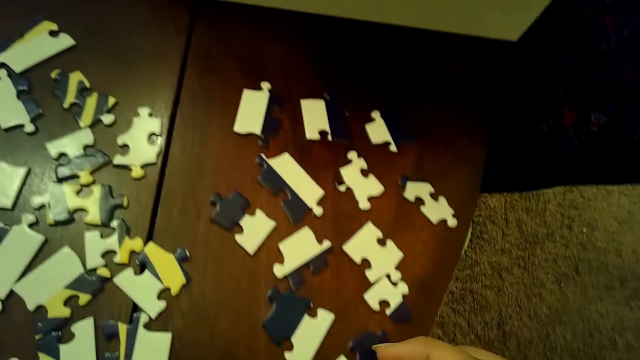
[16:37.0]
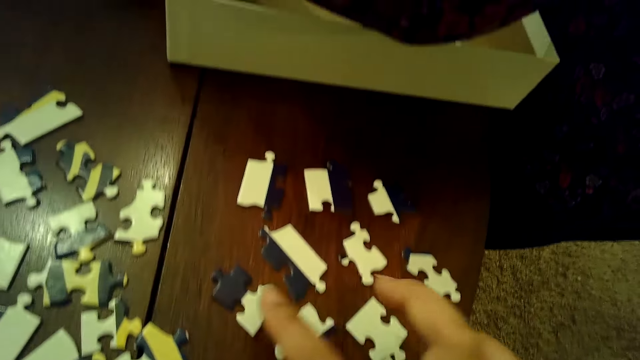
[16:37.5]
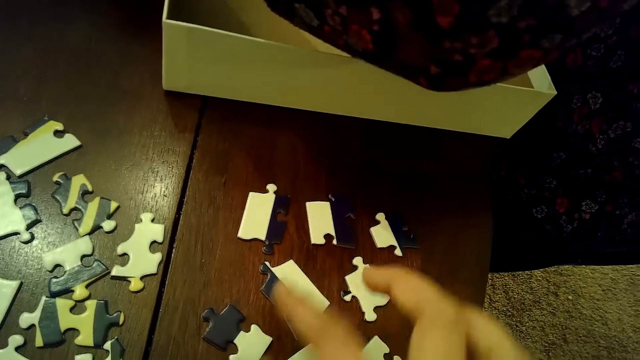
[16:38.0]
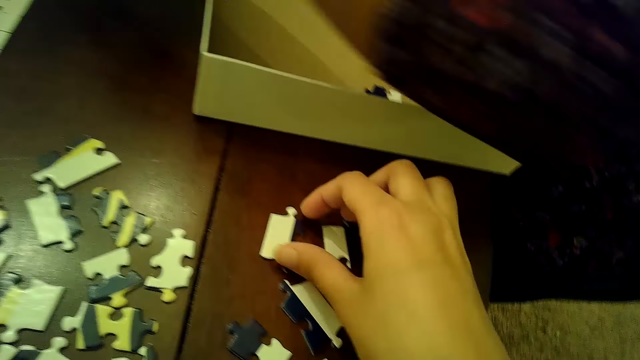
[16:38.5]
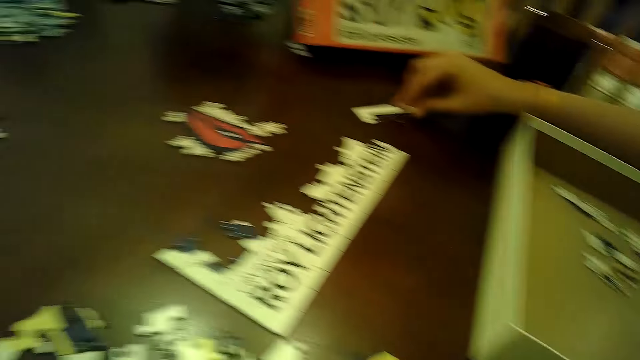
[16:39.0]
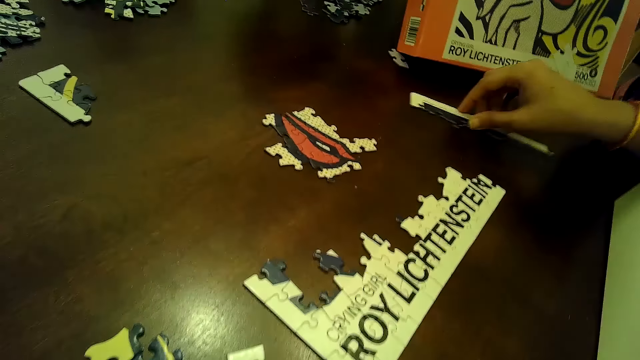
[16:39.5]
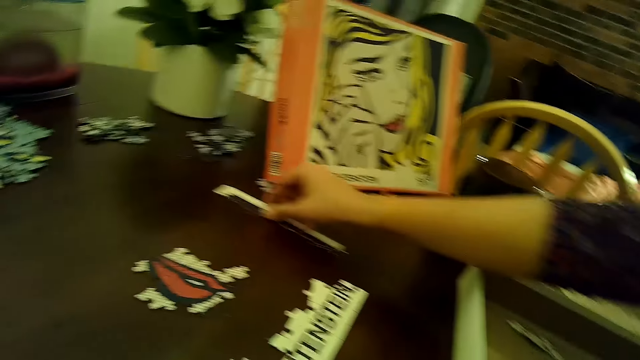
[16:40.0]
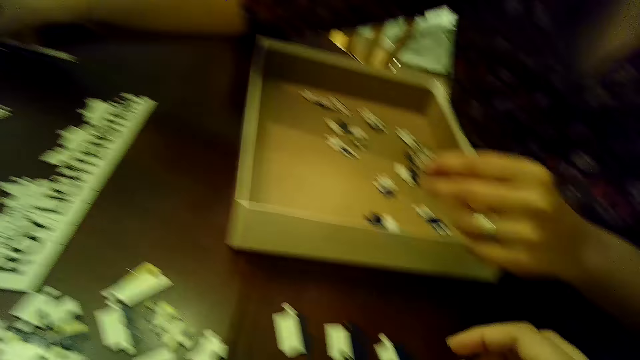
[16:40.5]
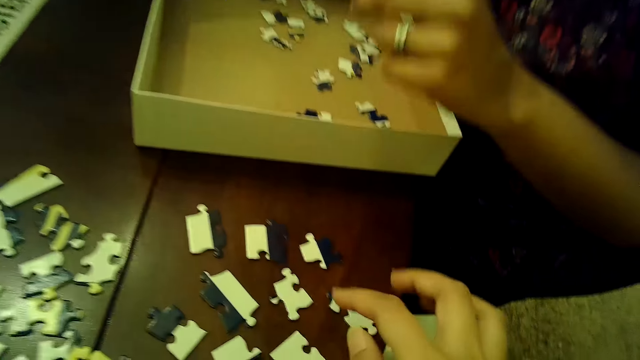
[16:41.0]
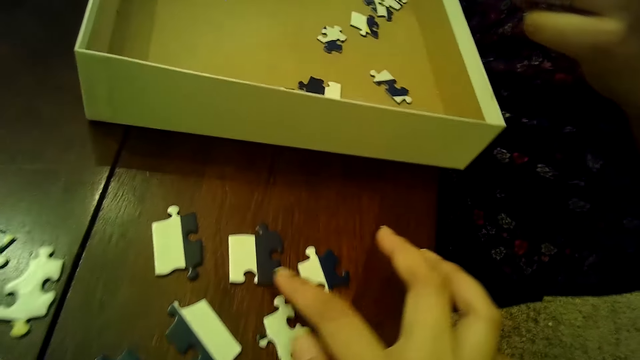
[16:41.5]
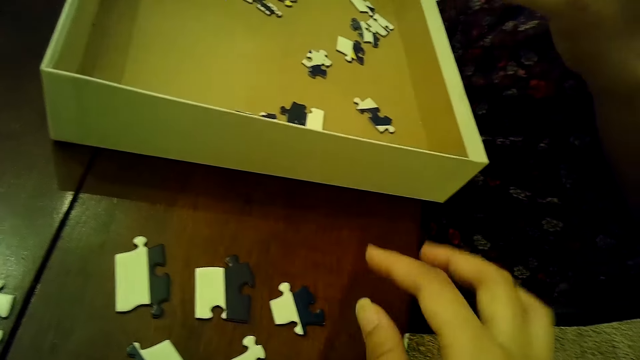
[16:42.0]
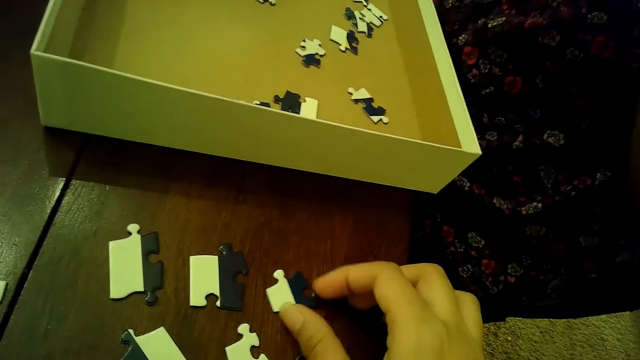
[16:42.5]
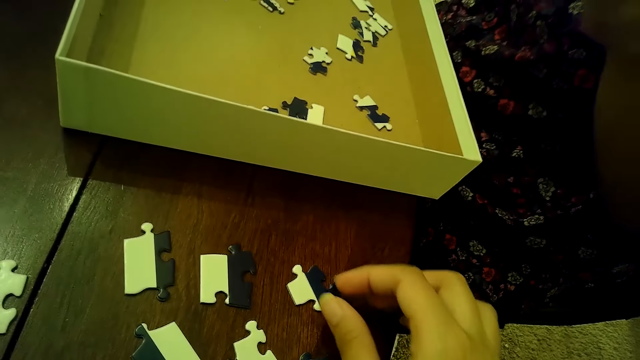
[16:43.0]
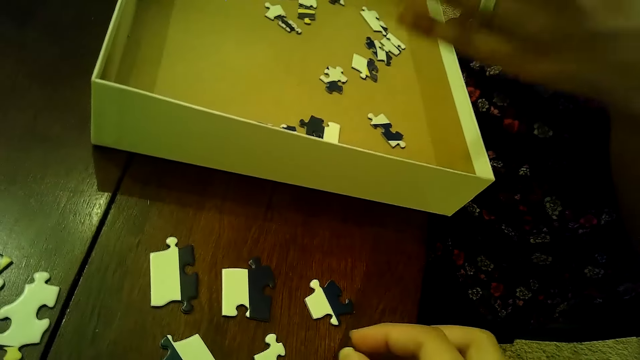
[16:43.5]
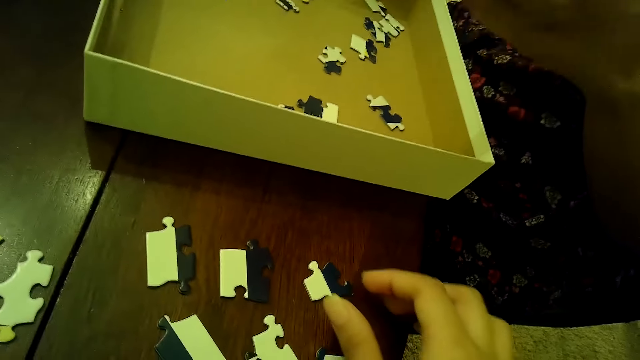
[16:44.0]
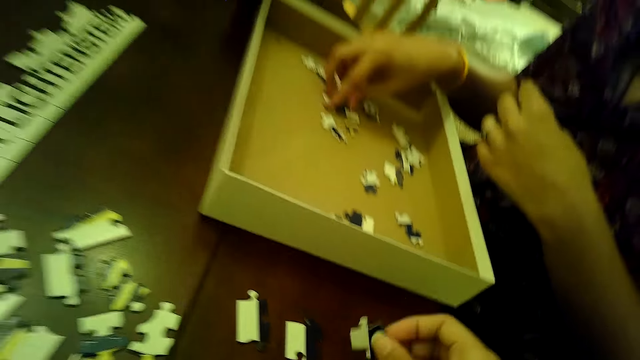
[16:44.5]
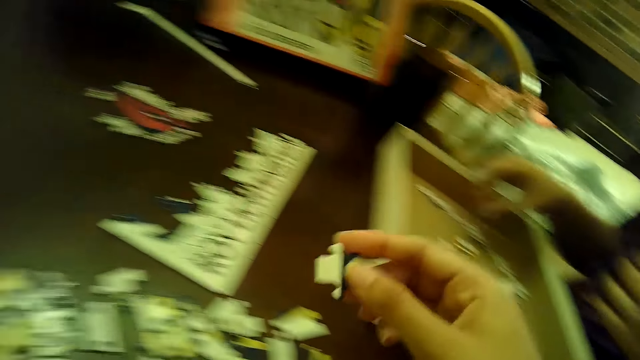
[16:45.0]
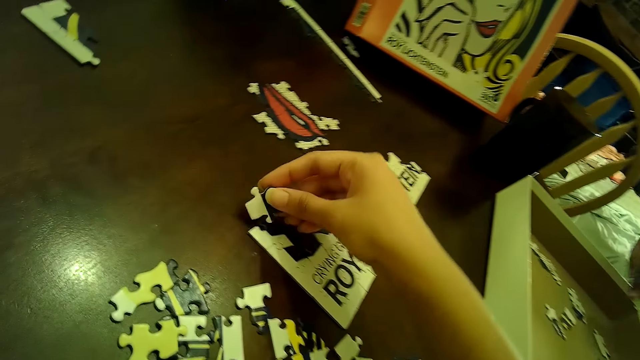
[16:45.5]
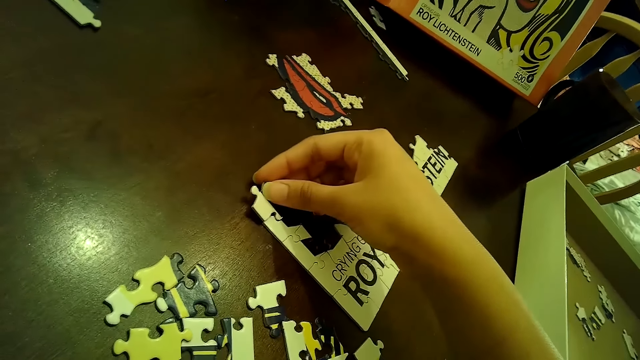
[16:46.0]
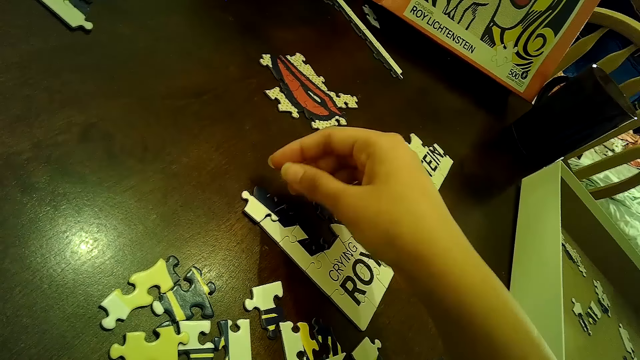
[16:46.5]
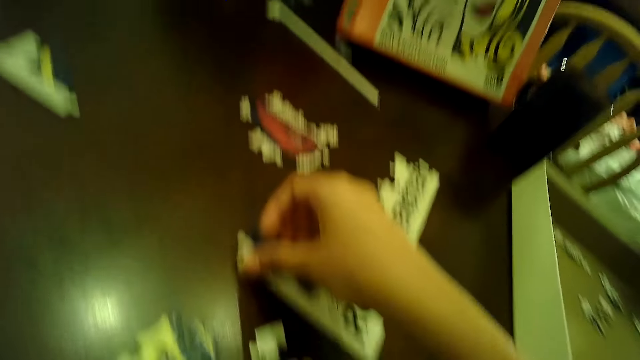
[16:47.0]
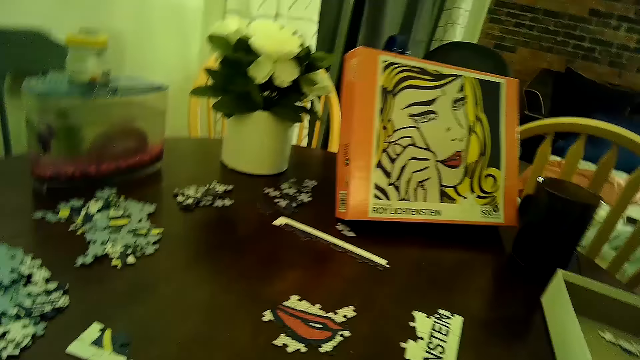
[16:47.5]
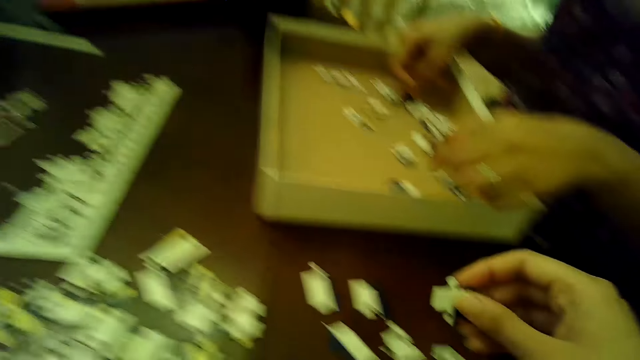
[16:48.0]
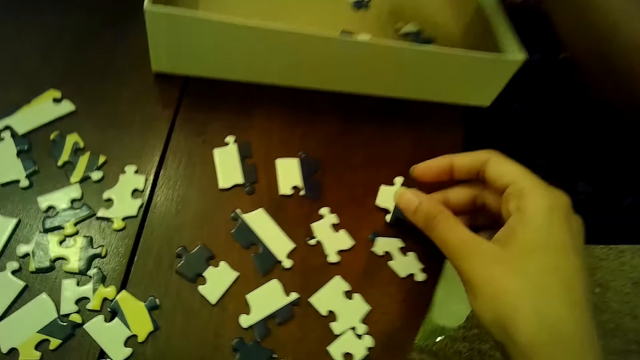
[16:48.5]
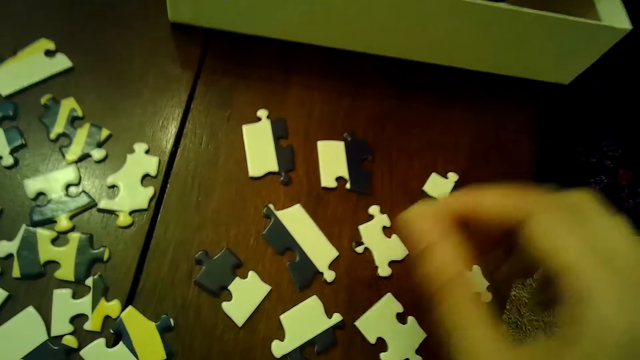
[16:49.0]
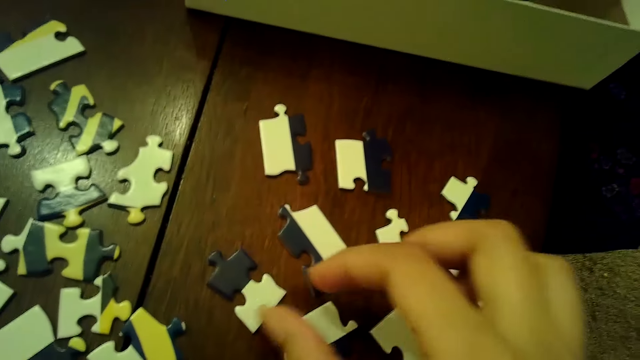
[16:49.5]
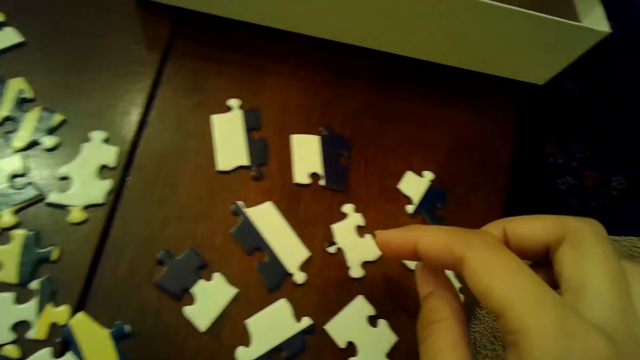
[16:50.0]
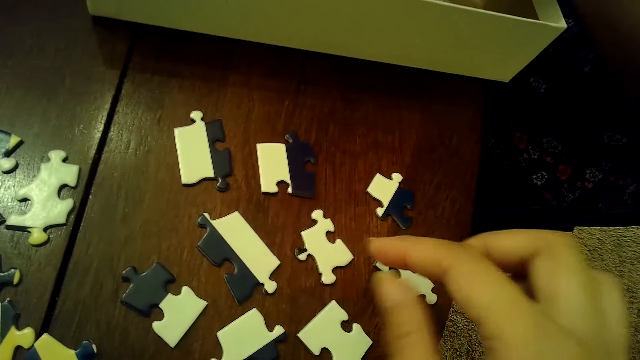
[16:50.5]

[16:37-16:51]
The camera wearer touches a puzzle piece with her right hand. A woman moves a puzzle tile on the table with her right hand. The camera wearer moves some puzzle pieces on the table with her right hand. She transfers a puzzle piece from the table to the puzzle tile with her right hand. The woman drops a puzzle piece on the table with her right hand. The camera wearer arranges cards on the table. She transfers a puzzle piece from the puzzle tile to the table with her right hand. She chooses cards on the table.

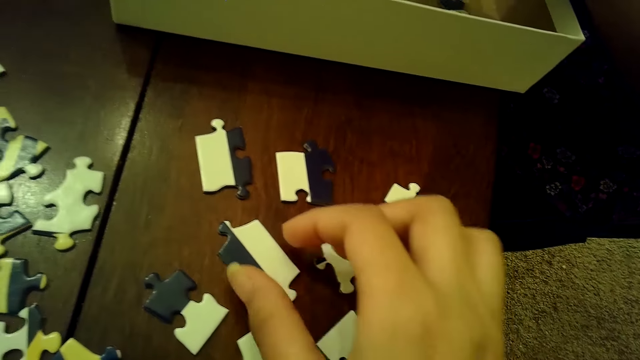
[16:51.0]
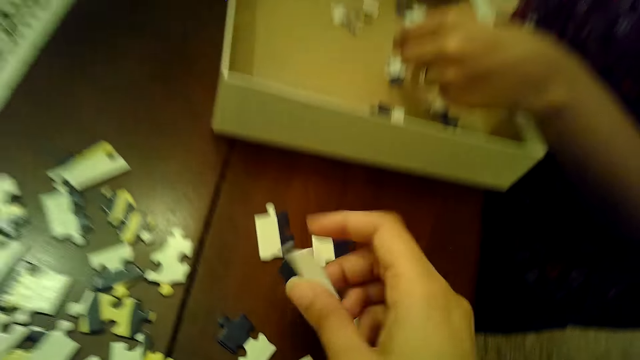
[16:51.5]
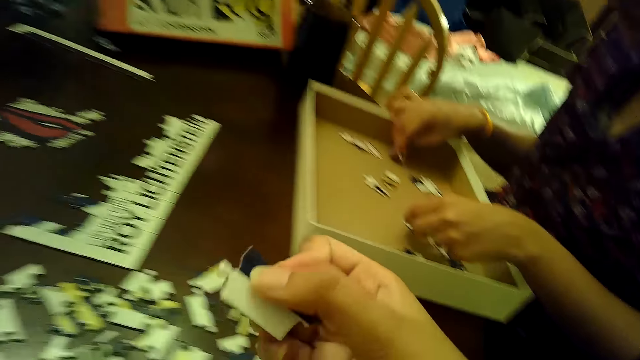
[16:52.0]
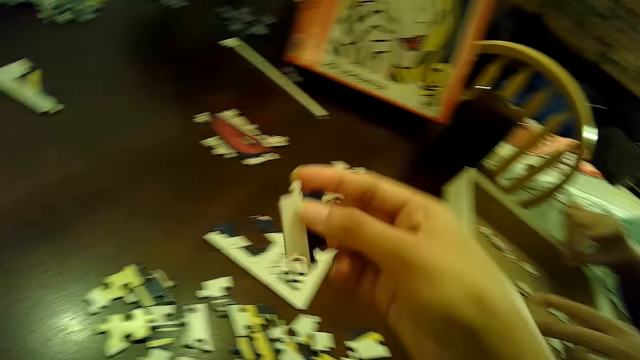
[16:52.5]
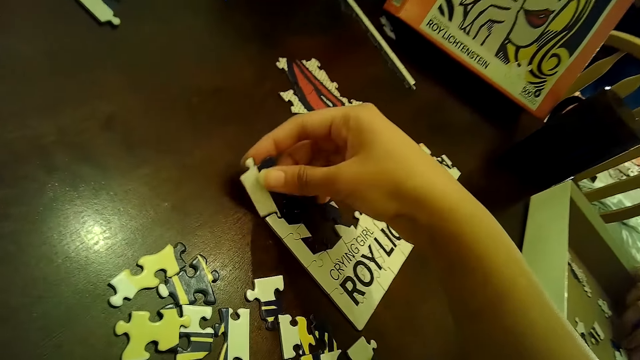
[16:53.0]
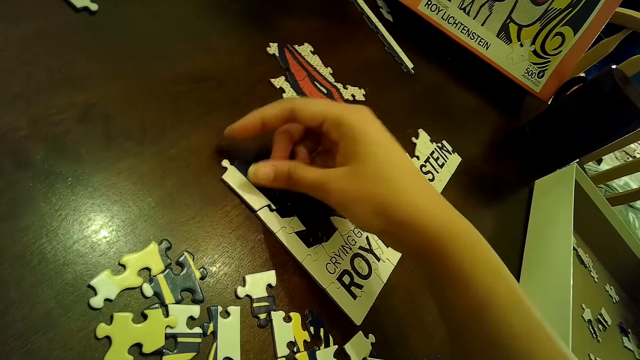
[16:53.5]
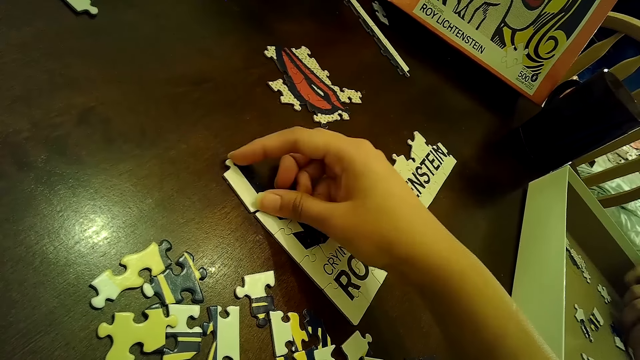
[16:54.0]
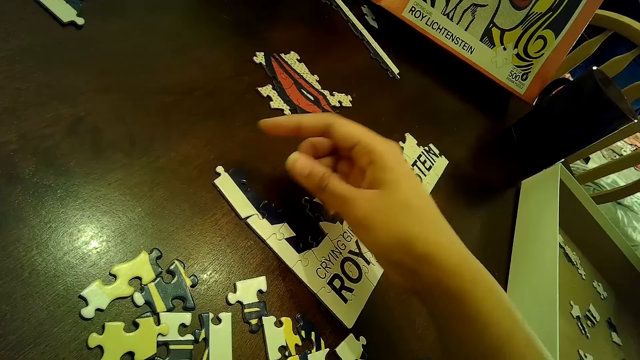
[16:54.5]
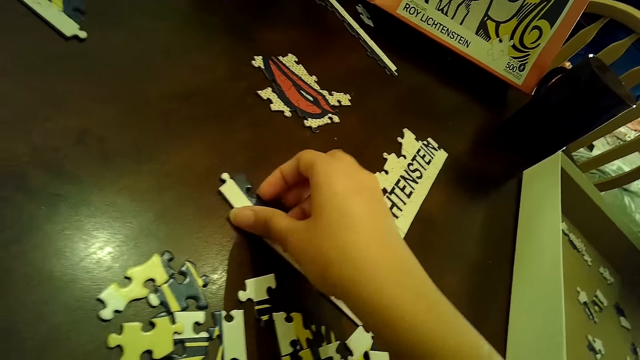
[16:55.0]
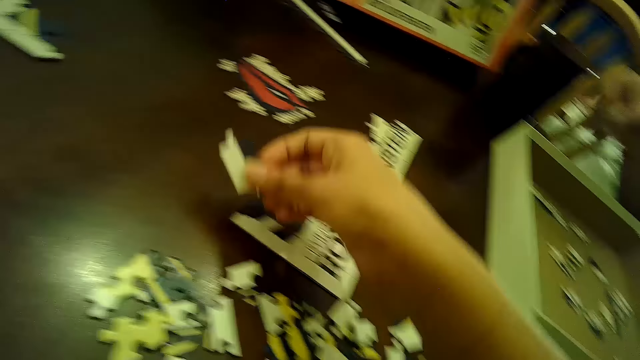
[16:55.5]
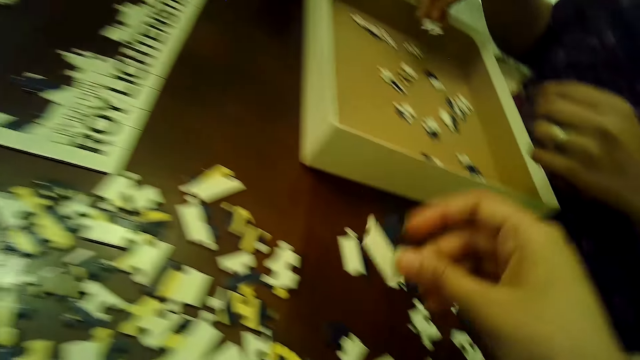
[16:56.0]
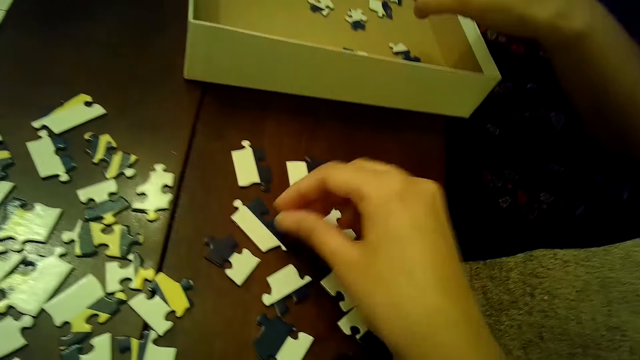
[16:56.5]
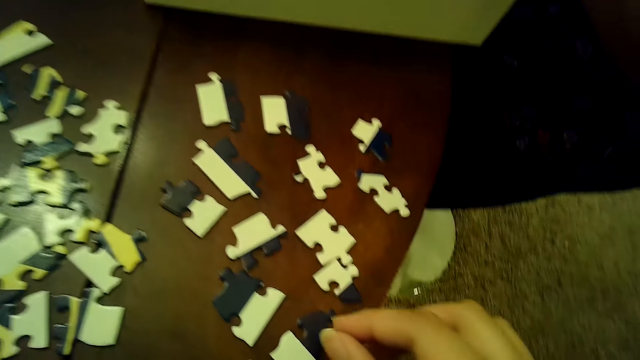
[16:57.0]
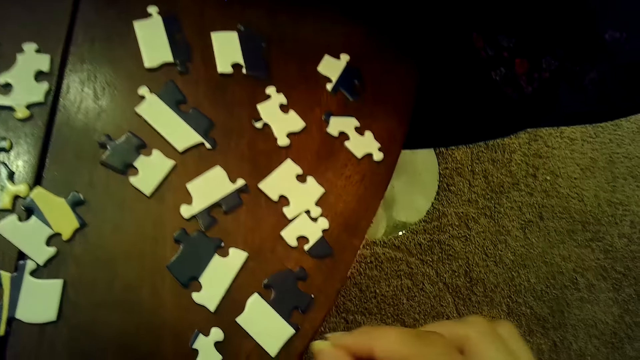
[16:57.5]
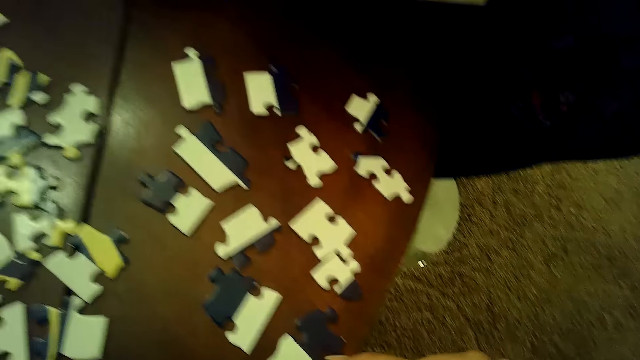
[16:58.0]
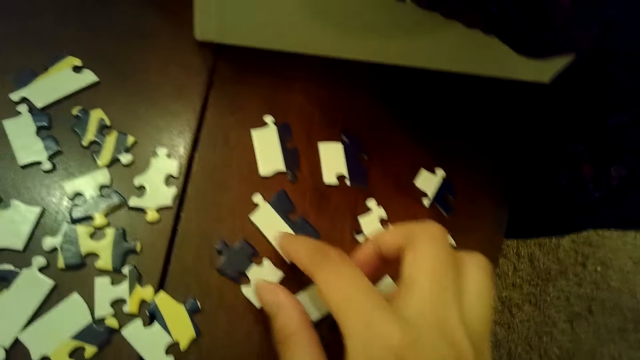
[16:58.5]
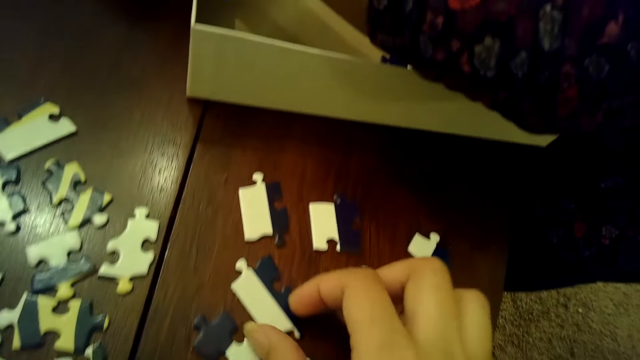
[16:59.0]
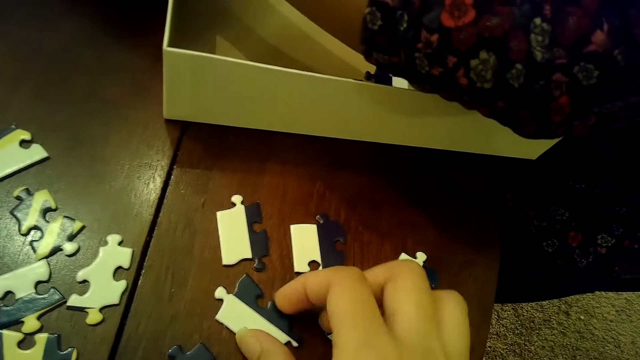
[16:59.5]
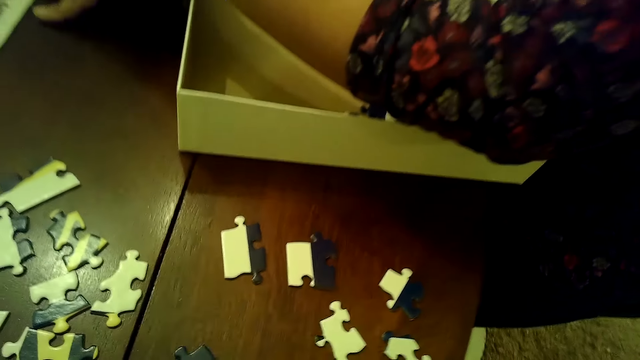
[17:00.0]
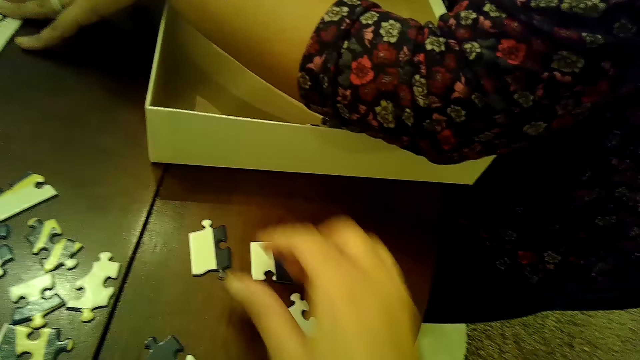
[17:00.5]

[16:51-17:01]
The camera wearer transfers a puzzle piece from the table to the puzzle tile with her right hand. A woman moves some puzzle pieces in the box with both hands. The camera wearer arranges cards on the table. She transfers a puzzle piece from the puzzle tile to the table with her right hand. She picks up a puzzle piece from the table with her right hand.
